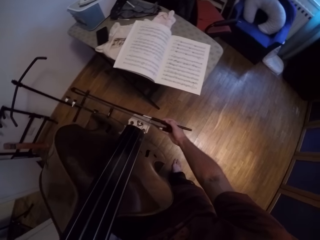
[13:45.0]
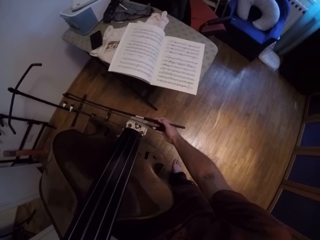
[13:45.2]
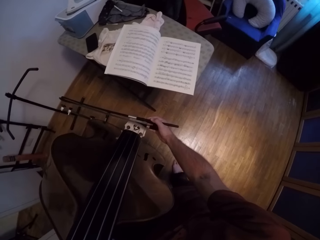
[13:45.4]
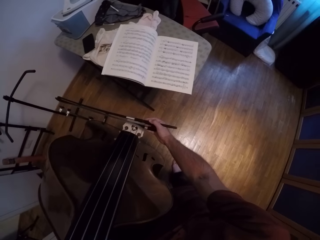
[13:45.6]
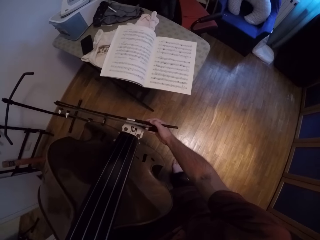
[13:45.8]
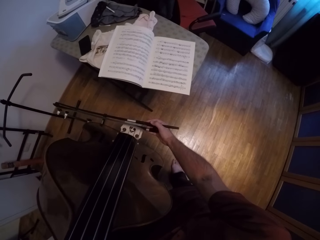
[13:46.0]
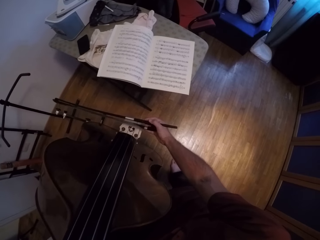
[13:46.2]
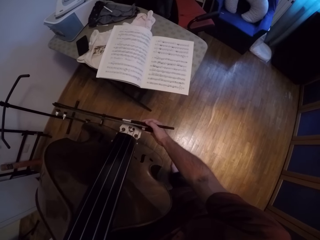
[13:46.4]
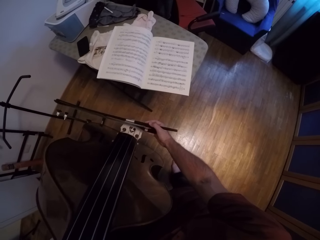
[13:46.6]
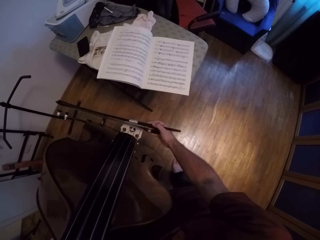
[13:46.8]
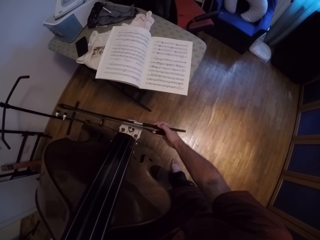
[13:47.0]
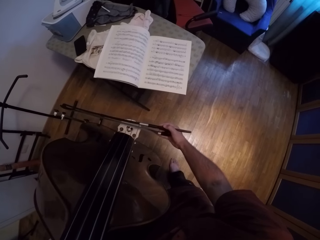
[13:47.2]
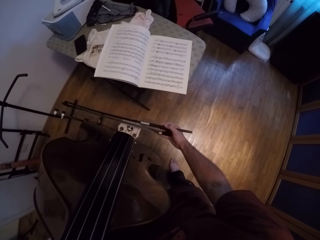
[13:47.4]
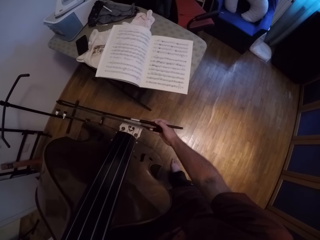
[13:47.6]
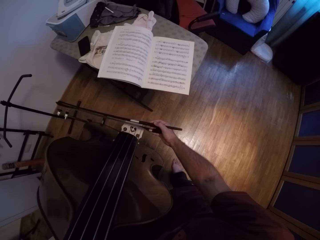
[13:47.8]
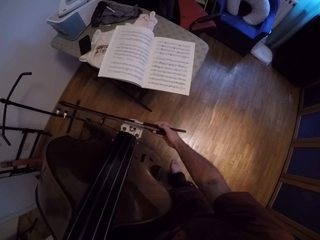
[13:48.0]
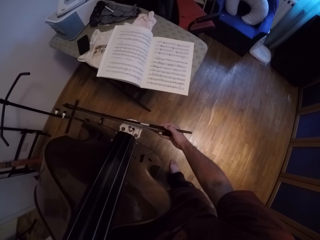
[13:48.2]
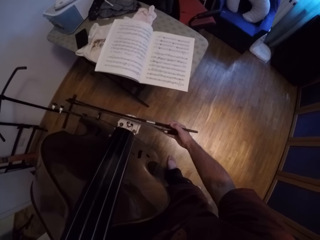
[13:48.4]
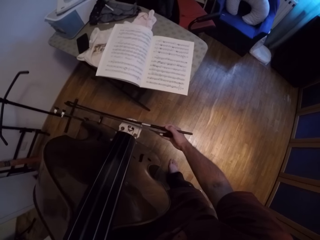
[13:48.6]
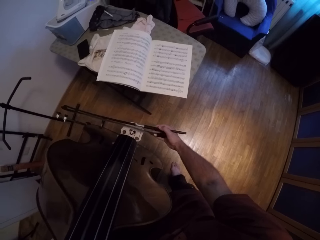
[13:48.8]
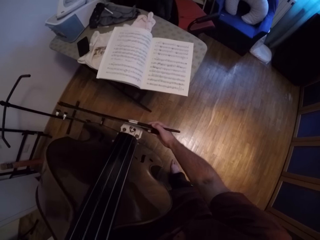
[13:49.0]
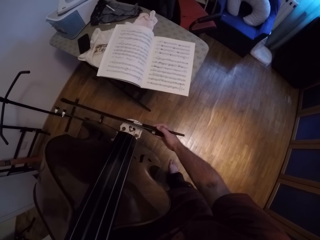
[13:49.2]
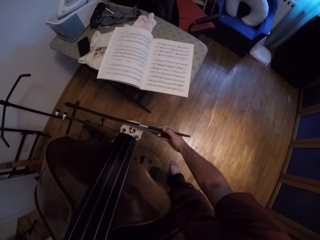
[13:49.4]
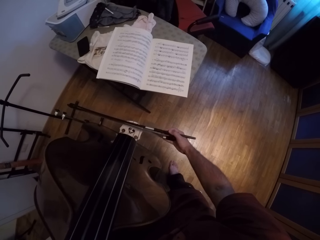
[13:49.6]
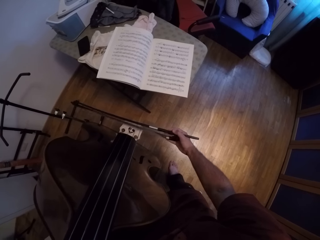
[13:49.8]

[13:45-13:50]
The camera wearer plays the guitar.

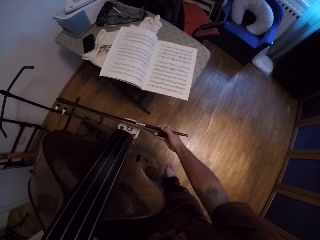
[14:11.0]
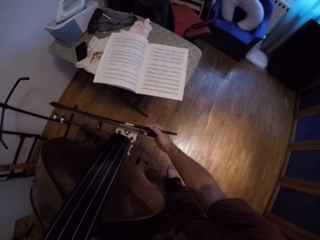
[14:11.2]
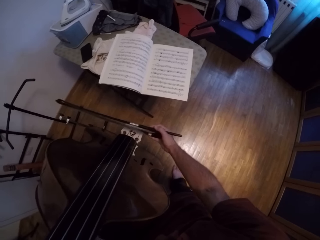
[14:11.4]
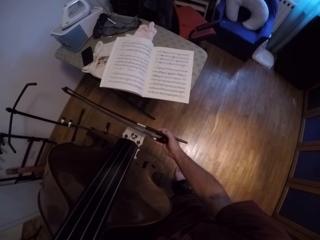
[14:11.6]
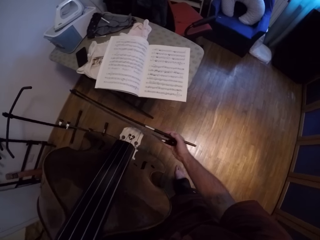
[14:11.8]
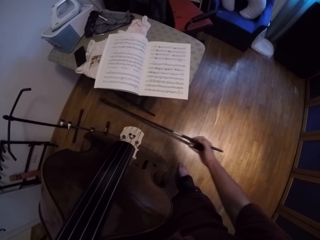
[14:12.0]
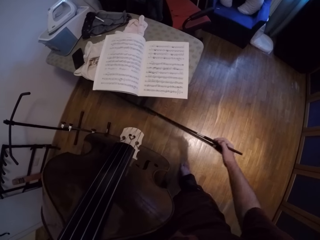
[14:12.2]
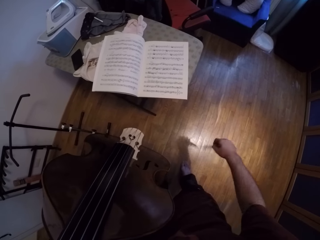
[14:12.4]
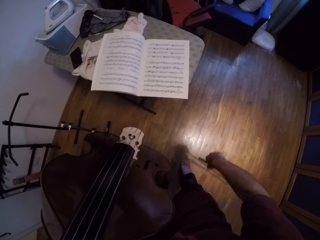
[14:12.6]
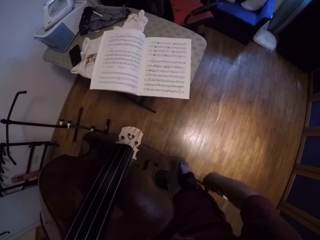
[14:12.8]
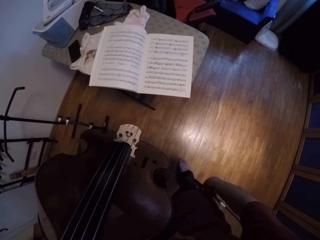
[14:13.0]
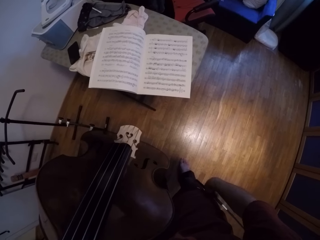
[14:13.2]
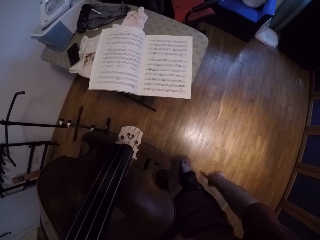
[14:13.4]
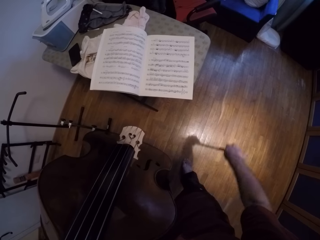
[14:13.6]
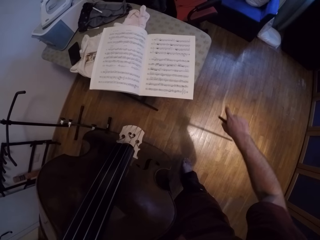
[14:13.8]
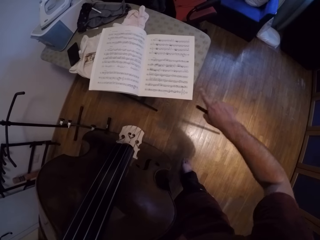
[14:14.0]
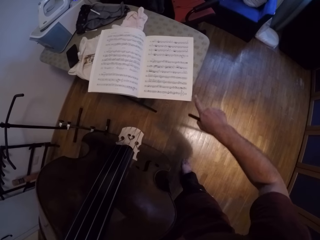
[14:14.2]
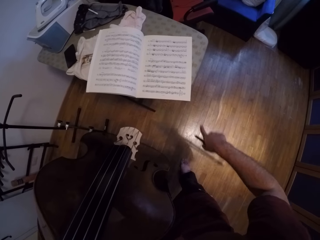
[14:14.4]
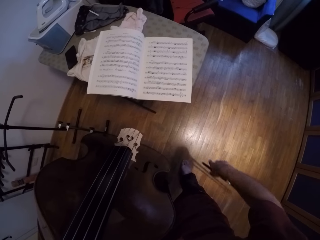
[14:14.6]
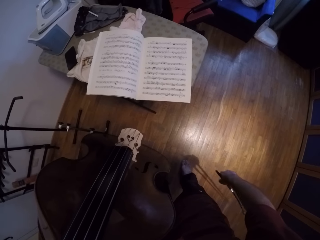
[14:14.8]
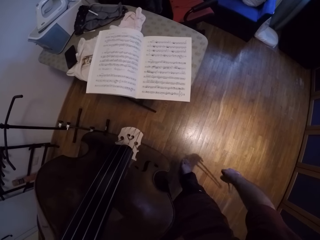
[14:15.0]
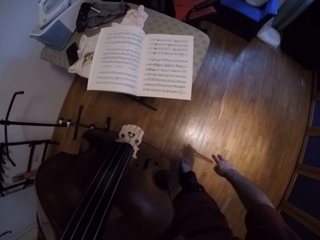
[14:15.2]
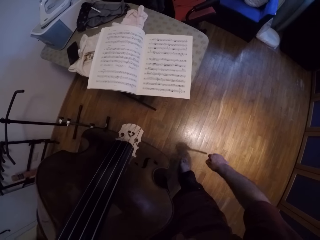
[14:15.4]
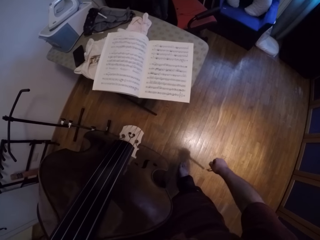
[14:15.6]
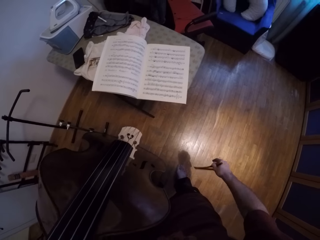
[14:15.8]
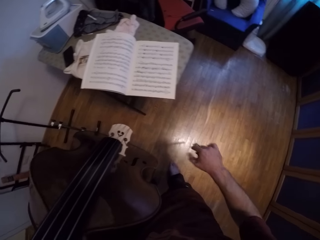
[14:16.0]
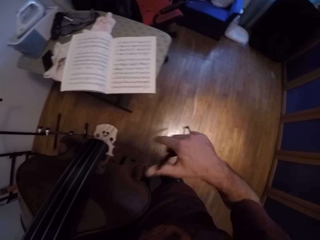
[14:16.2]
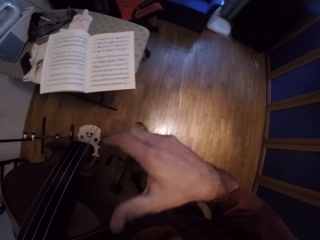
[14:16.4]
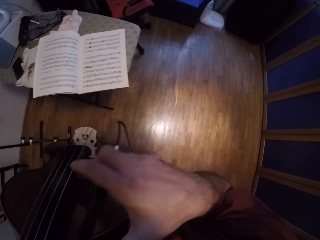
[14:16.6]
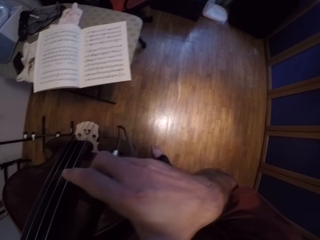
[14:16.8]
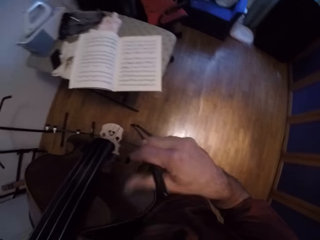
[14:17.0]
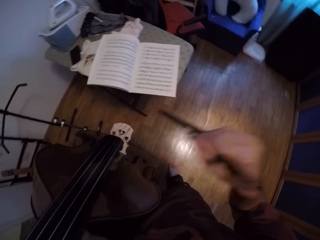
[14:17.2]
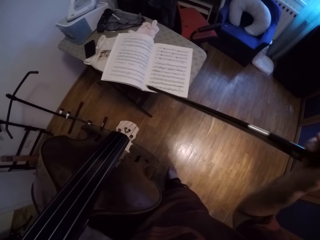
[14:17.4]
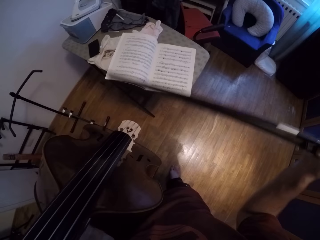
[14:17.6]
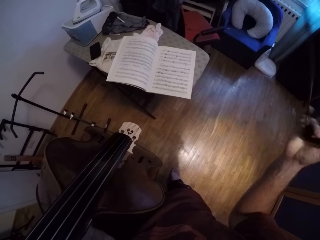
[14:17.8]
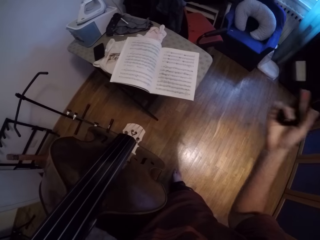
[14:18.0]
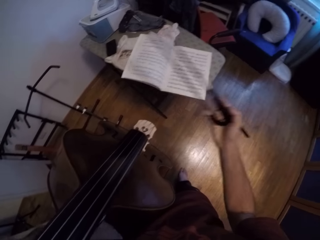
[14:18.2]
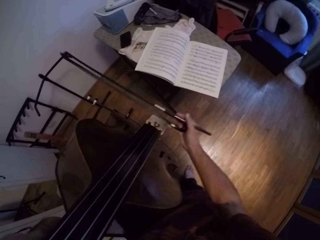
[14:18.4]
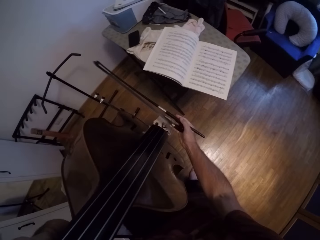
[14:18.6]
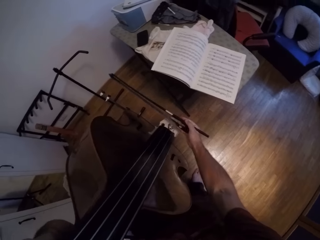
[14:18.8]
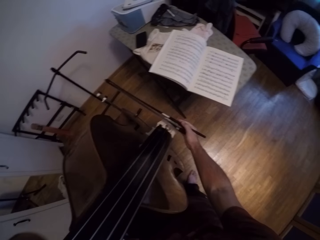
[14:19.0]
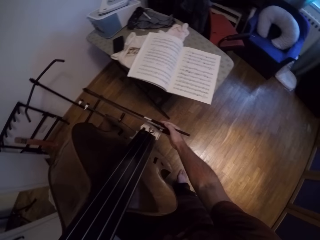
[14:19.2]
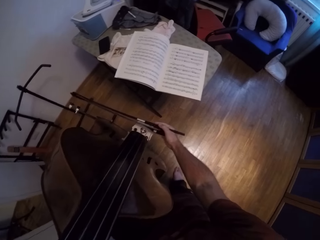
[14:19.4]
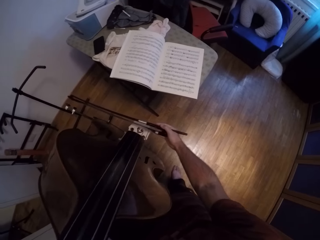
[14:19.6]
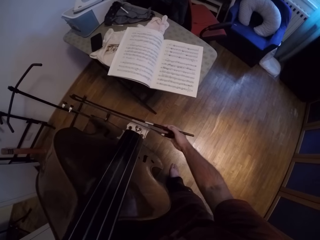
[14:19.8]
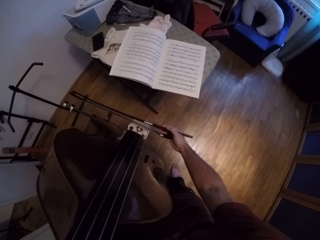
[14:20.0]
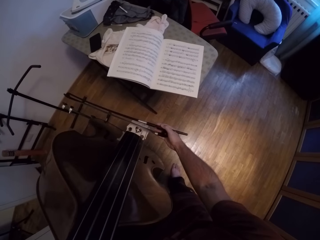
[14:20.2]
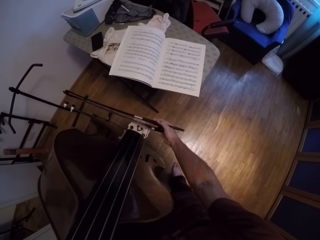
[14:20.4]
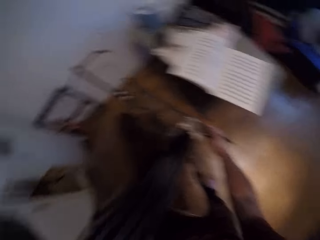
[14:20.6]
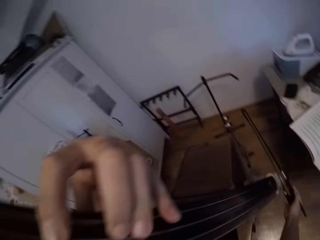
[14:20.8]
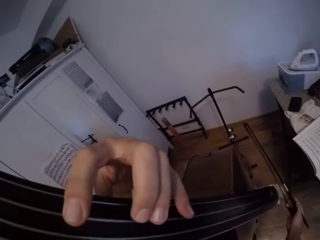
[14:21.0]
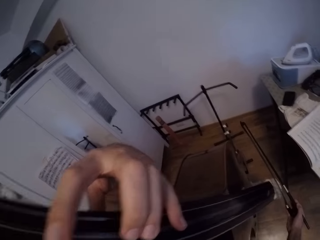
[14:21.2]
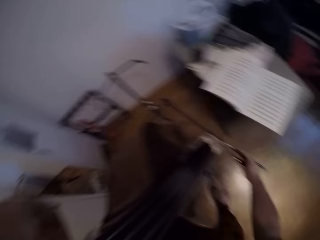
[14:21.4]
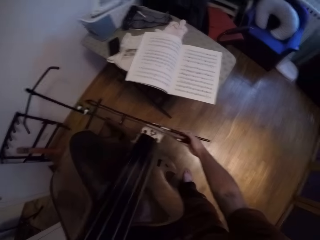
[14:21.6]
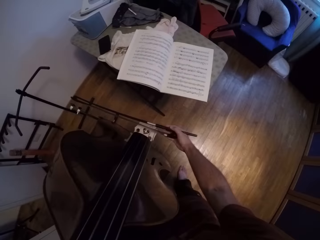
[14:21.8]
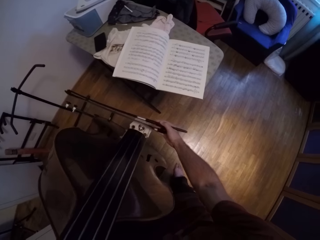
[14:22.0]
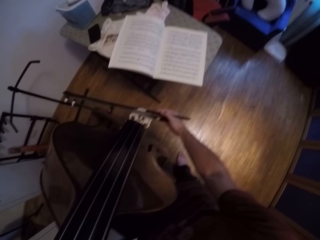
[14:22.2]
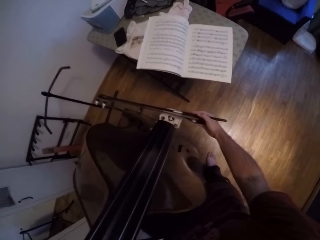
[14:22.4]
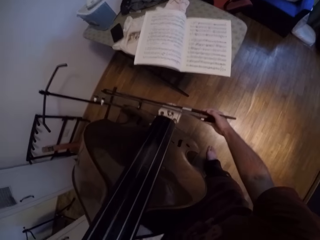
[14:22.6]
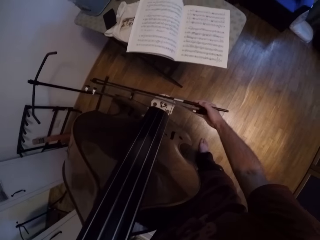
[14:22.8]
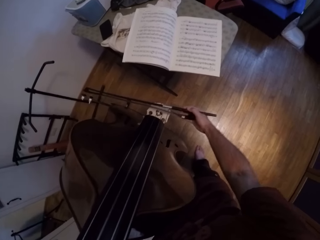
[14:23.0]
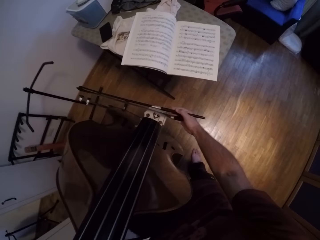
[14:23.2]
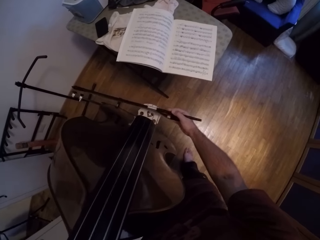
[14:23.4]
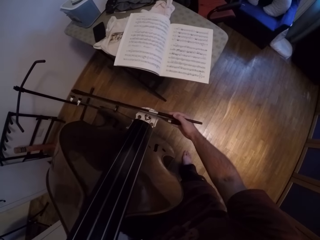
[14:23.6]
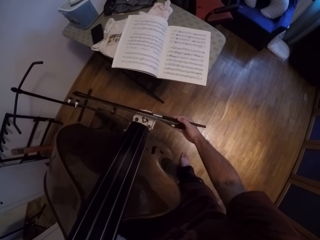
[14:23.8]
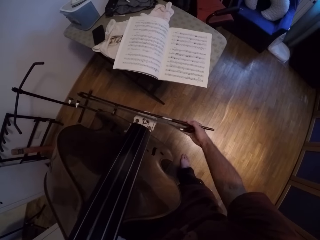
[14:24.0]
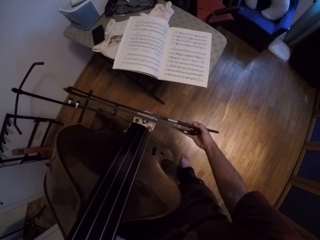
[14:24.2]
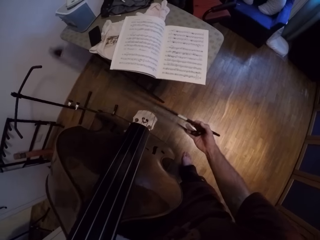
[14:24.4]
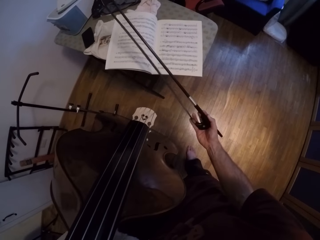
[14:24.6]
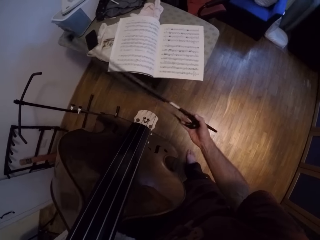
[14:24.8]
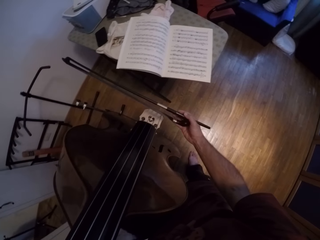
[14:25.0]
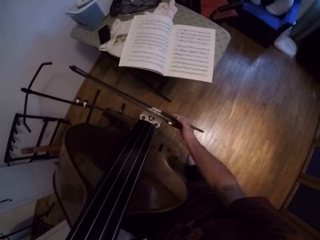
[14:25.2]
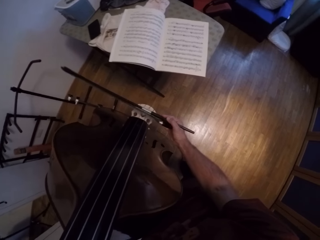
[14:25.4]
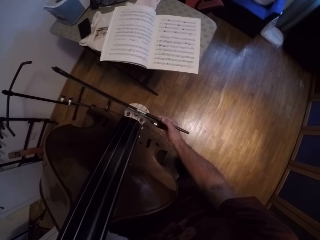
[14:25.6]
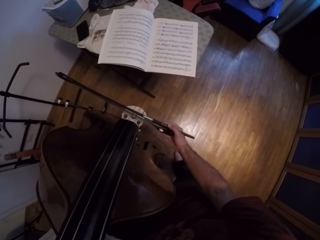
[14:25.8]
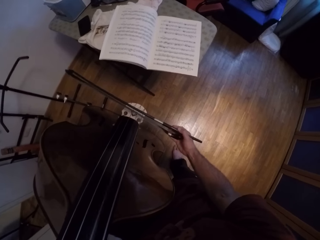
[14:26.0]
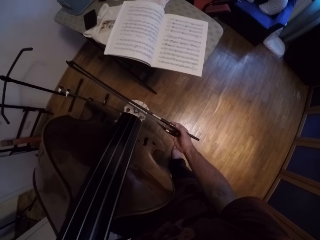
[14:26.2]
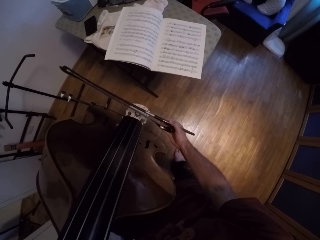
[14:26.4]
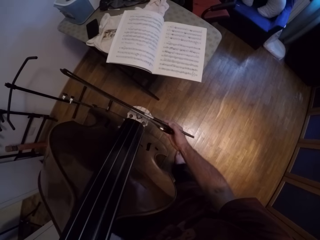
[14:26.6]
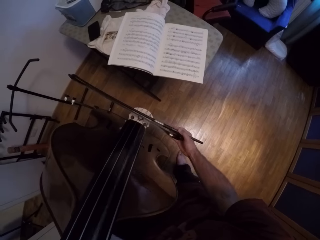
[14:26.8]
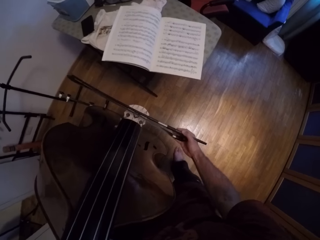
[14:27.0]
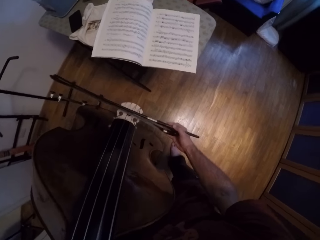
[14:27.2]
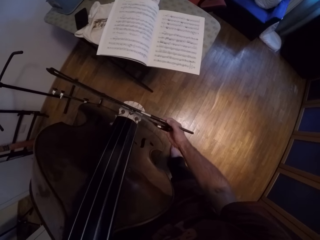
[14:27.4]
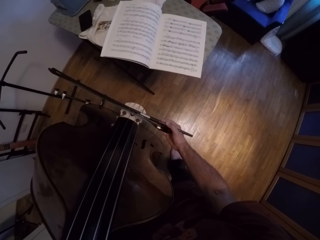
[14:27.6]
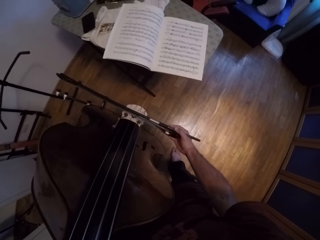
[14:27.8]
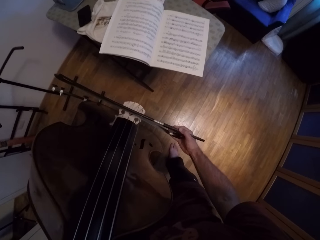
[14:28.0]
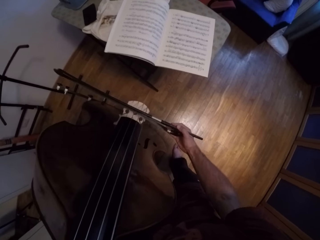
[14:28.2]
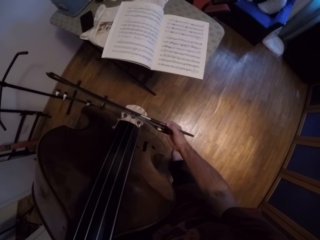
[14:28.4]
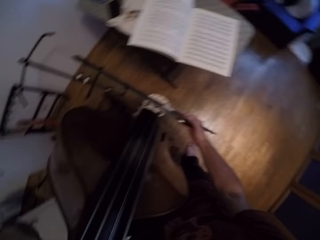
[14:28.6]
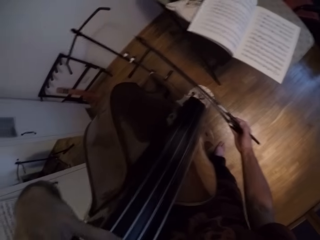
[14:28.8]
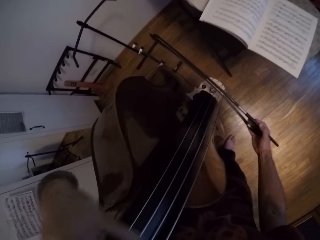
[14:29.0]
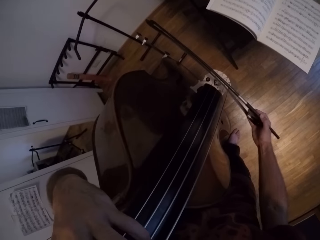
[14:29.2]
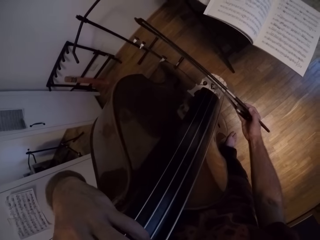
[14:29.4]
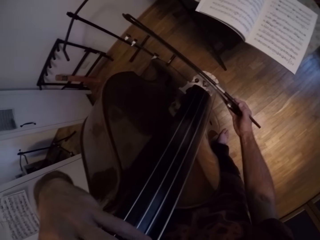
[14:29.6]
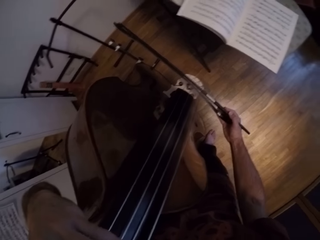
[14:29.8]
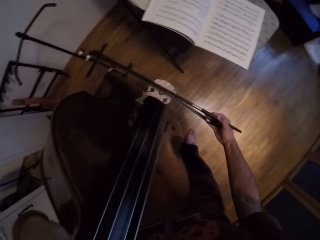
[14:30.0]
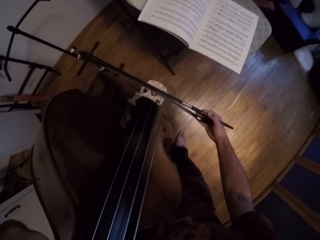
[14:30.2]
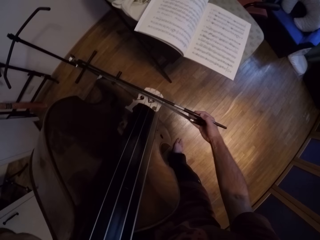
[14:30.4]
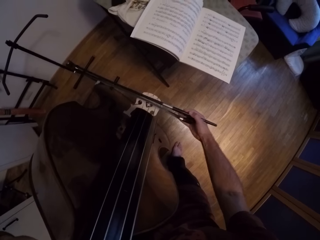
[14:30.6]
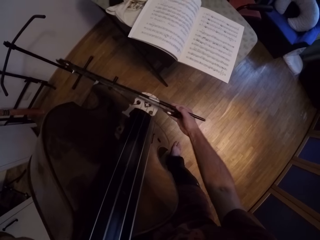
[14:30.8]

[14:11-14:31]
The camera wearer pauses. He holds the jules pajeot in his right hand. He talks. He puts up his right hand. He holds the jules pajeot in his right hand. He plays the guitar or violin. He talks. He plays the guitar.
